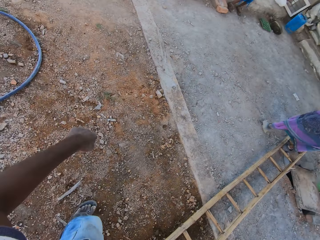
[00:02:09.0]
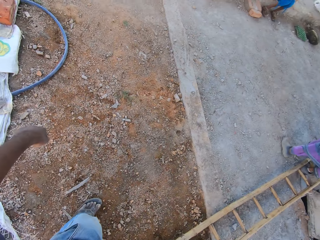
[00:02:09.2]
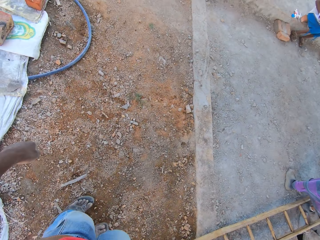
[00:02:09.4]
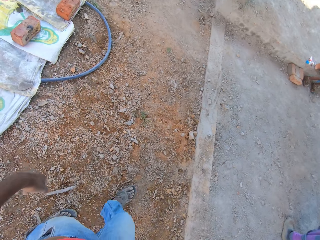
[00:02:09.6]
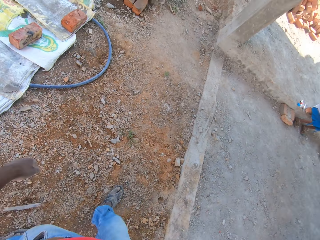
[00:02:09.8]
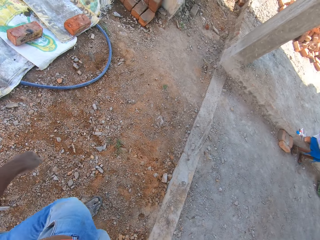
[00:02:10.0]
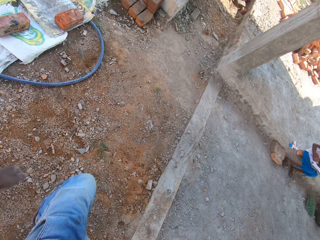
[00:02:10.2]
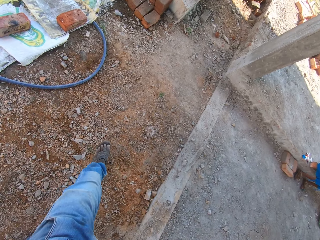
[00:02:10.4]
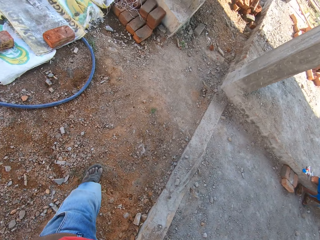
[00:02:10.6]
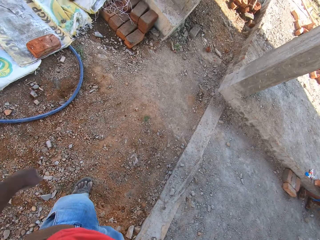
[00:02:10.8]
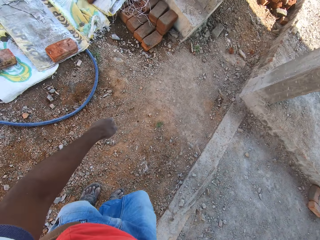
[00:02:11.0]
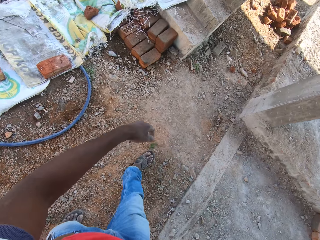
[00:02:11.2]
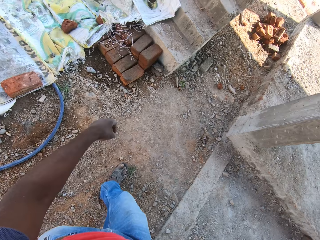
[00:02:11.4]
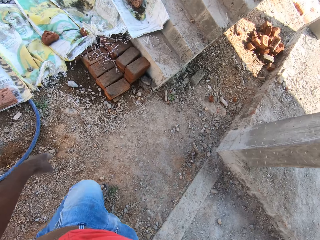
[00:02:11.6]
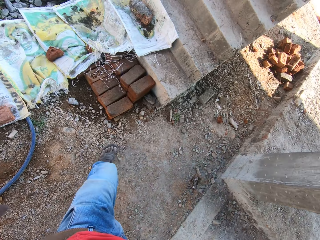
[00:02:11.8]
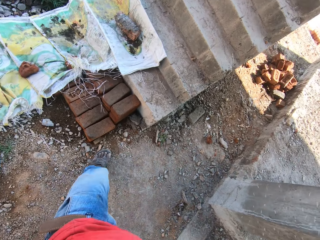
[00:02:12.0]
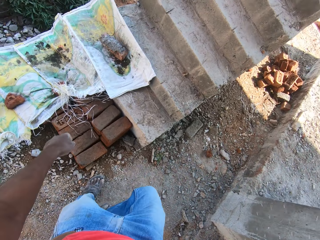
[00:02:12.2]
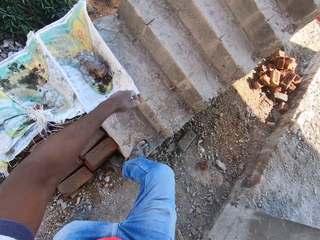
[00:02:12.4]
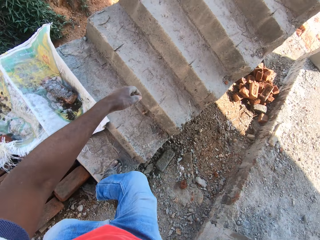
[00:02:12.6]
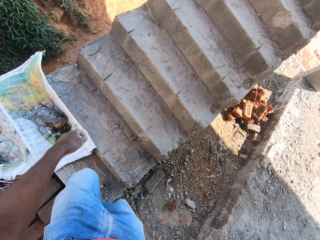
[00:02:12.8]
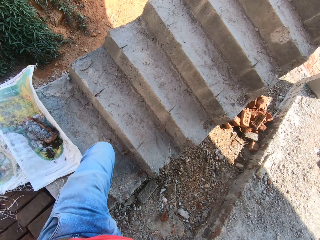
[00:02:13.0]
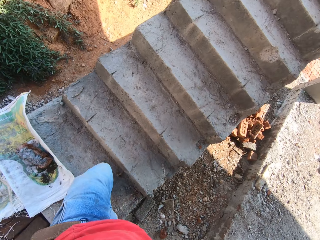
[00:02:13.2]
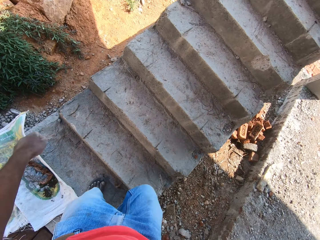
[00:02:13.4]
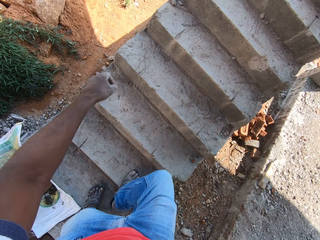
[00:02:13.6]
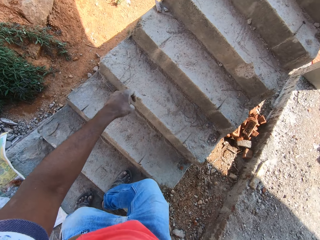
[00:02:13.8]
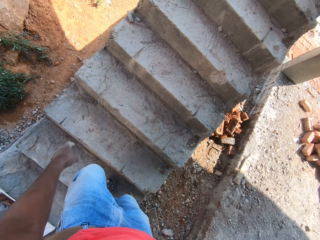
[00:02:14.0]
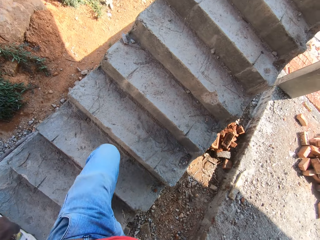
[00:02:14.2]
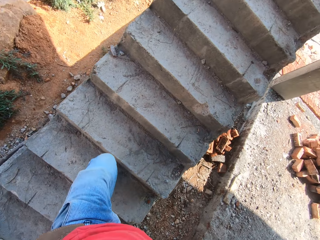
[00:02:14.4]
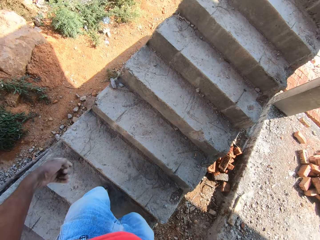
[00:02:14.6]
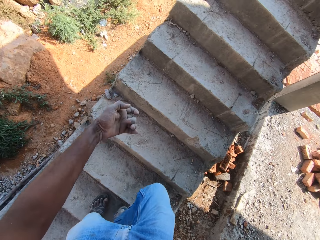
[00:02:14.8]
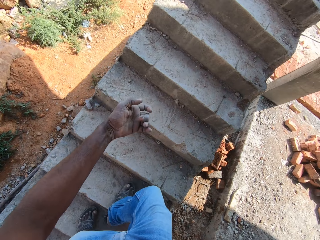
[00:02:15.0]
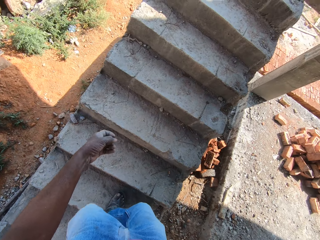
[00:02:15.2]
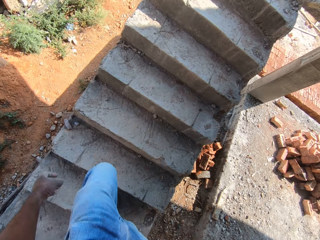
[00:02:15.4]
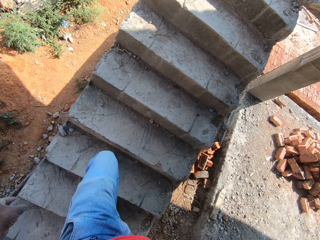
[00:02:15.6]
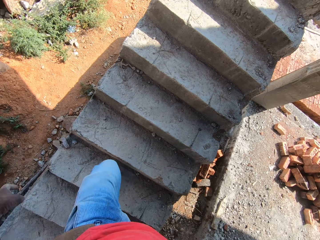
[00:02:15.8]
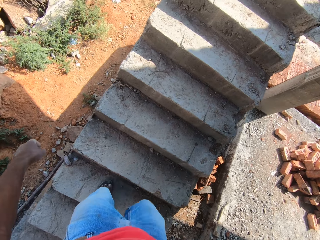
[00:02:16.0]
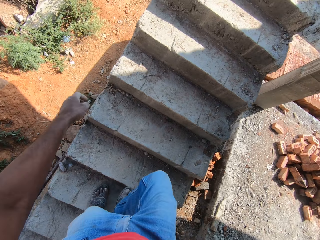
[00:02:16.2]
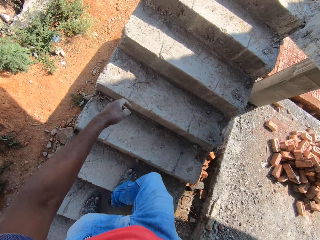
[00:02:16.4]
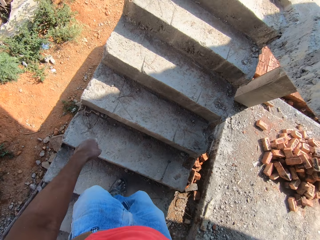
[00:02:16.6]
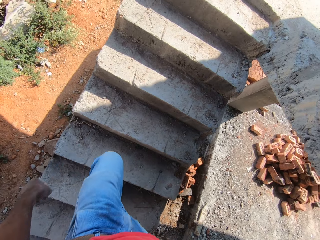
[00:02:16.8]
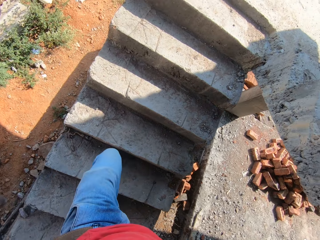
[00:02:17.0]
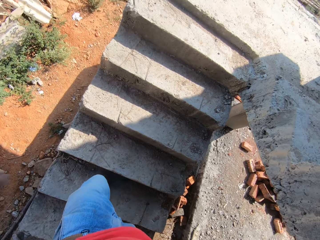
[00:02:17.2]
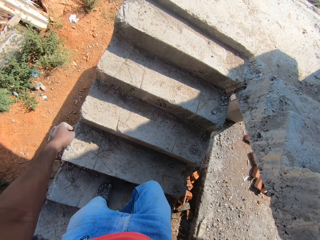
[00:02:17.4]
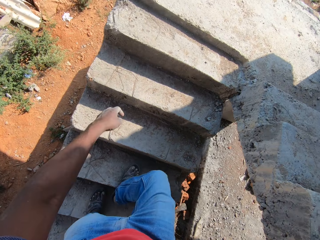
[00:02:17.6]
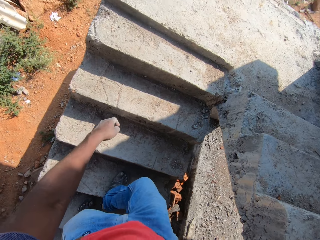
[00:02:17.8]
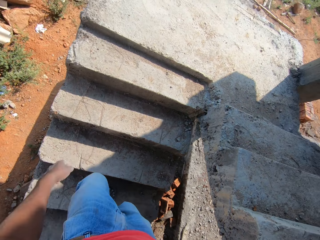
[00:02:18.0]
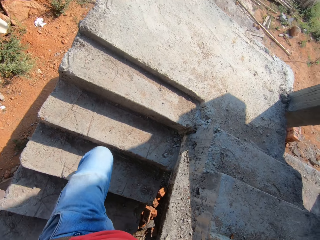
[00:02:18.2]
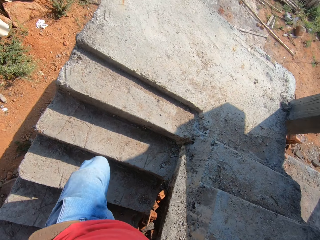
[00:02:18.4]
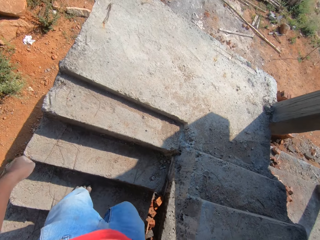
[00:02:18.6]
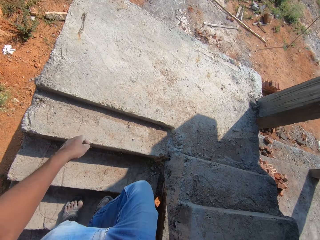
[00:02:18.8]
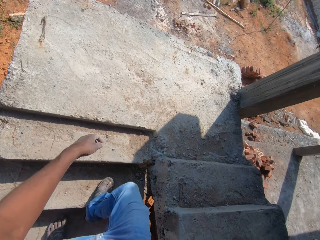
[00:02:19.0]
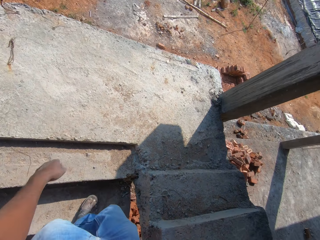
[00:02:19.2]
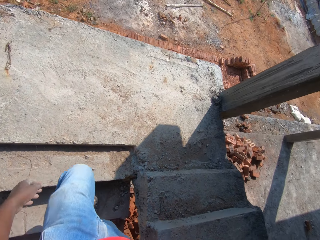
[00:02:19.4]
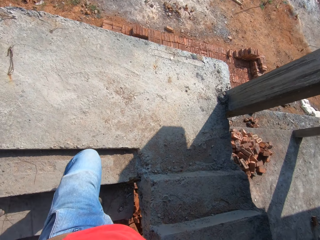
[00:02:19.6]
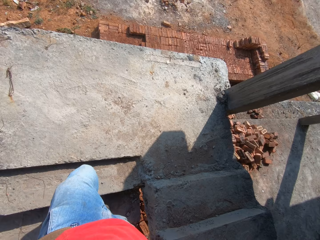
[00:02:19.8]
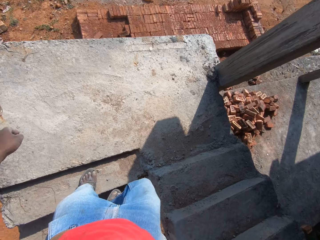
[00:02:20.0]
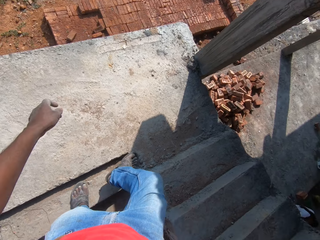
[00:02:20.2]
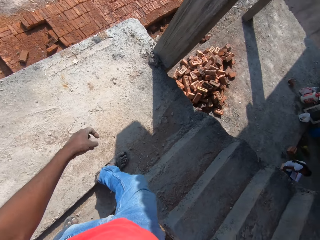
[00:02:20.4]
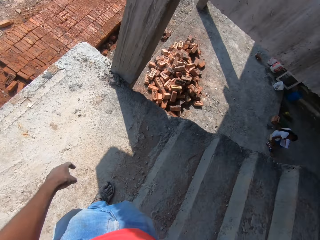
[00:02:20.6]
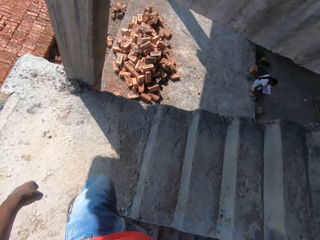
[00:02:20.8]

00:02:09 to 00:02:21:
The camera wearer walks around the compound. They climb up the stairs.

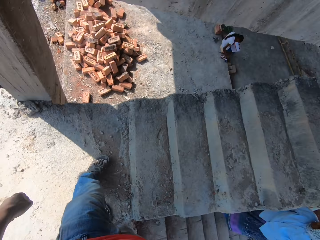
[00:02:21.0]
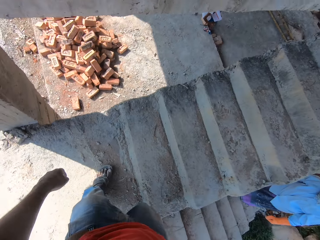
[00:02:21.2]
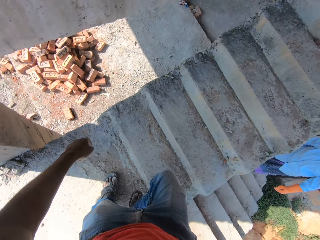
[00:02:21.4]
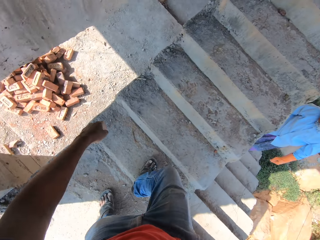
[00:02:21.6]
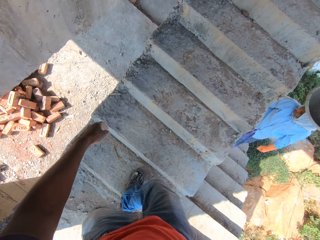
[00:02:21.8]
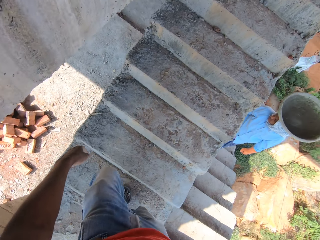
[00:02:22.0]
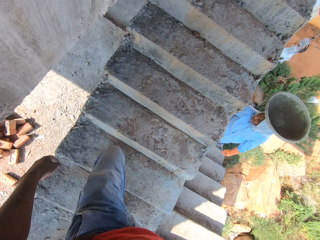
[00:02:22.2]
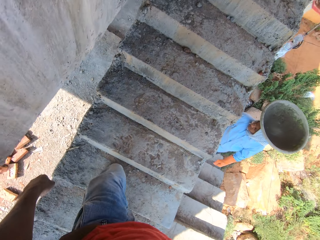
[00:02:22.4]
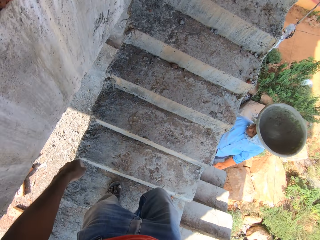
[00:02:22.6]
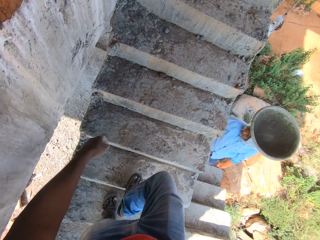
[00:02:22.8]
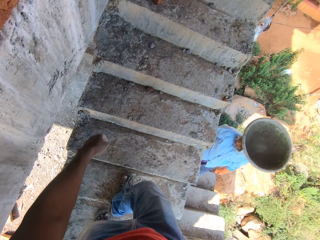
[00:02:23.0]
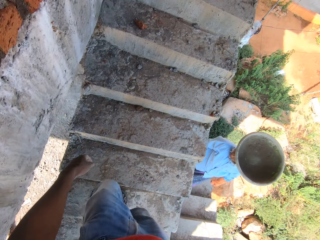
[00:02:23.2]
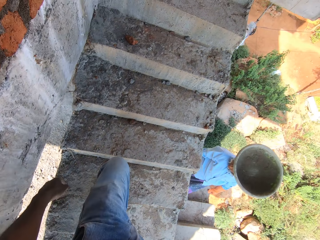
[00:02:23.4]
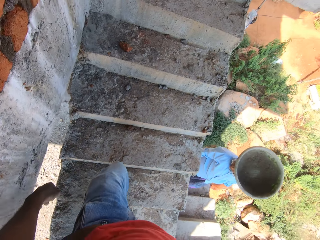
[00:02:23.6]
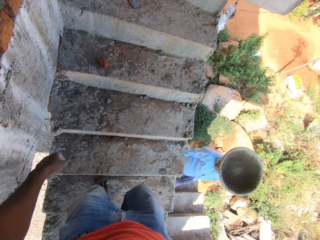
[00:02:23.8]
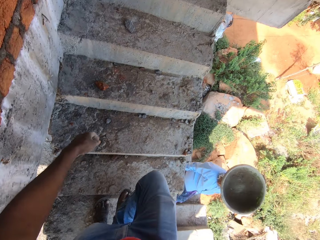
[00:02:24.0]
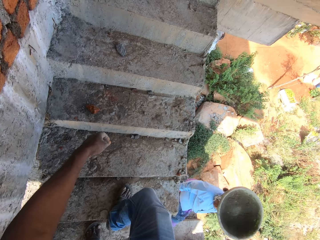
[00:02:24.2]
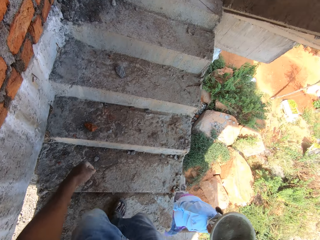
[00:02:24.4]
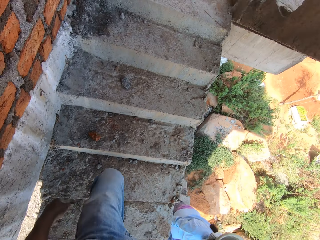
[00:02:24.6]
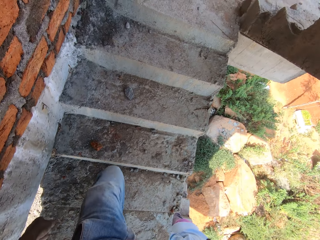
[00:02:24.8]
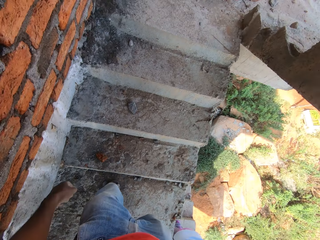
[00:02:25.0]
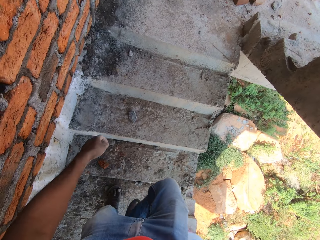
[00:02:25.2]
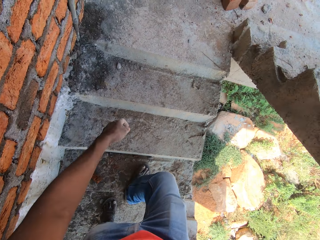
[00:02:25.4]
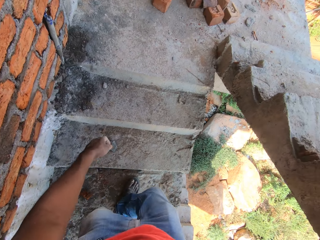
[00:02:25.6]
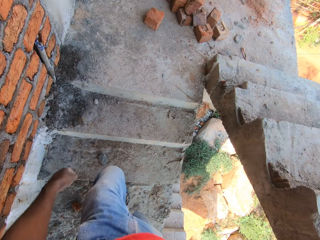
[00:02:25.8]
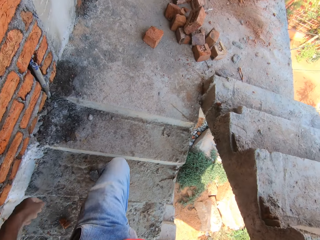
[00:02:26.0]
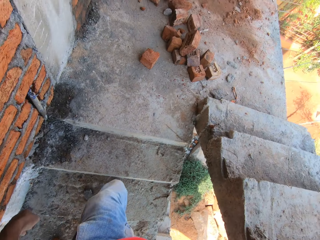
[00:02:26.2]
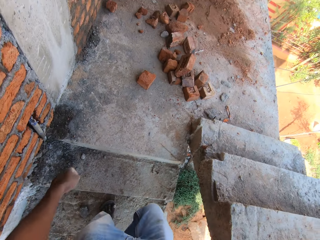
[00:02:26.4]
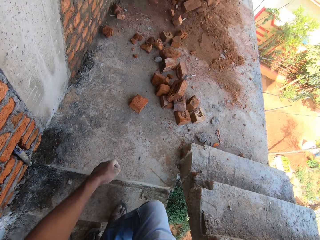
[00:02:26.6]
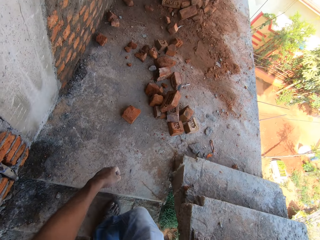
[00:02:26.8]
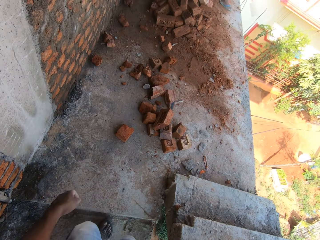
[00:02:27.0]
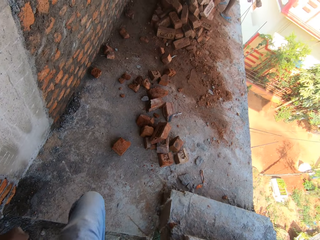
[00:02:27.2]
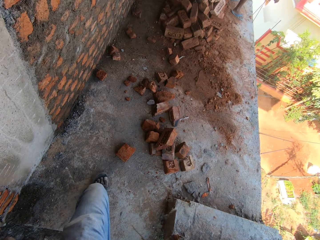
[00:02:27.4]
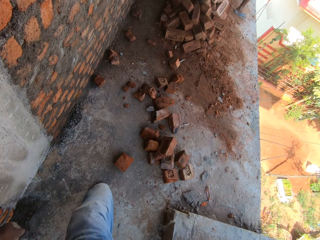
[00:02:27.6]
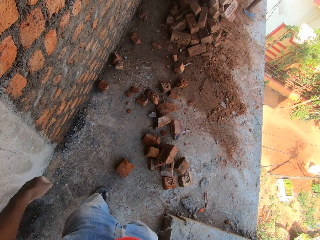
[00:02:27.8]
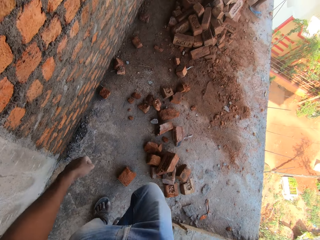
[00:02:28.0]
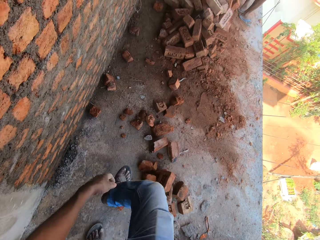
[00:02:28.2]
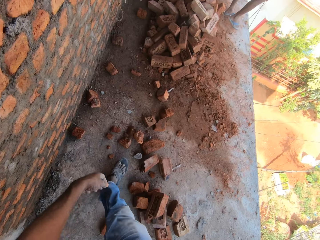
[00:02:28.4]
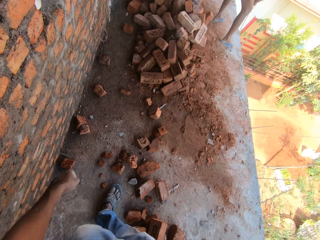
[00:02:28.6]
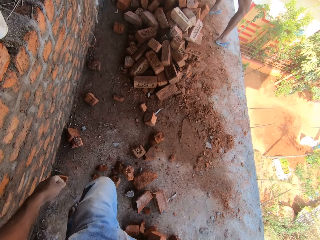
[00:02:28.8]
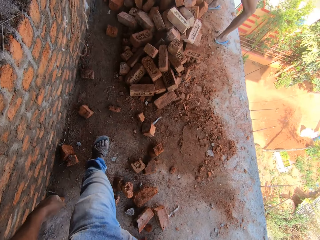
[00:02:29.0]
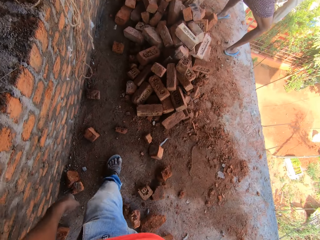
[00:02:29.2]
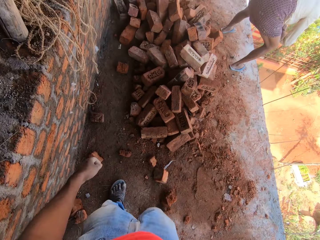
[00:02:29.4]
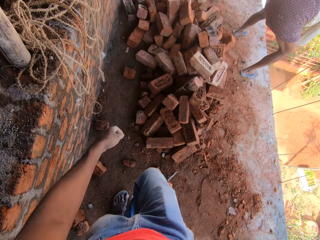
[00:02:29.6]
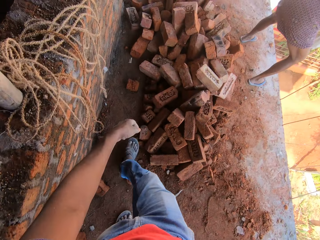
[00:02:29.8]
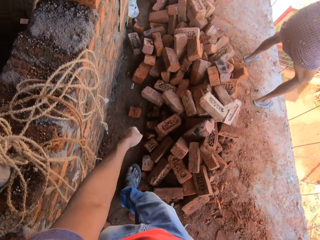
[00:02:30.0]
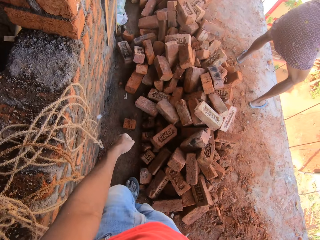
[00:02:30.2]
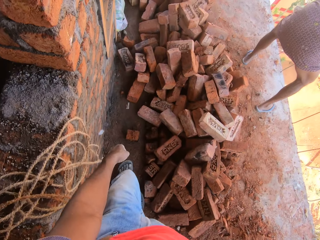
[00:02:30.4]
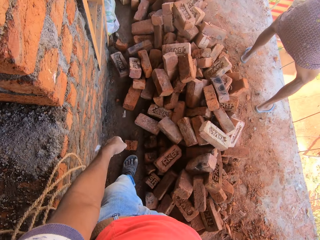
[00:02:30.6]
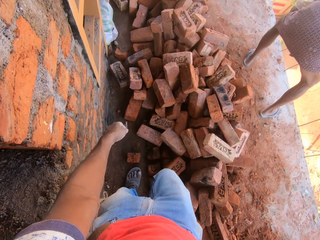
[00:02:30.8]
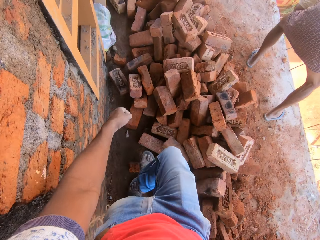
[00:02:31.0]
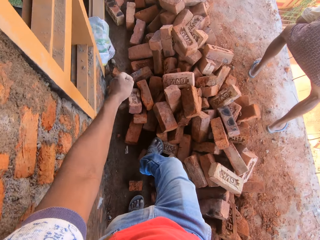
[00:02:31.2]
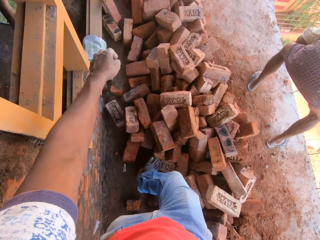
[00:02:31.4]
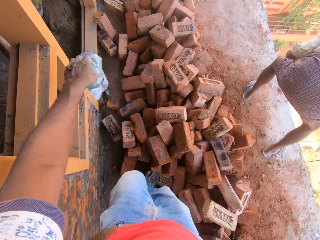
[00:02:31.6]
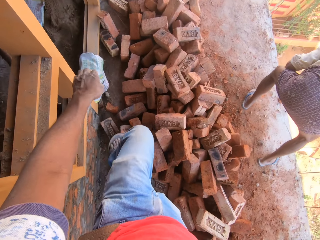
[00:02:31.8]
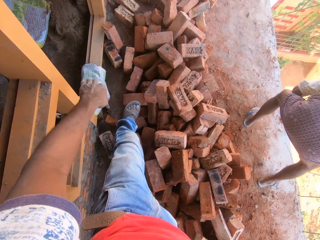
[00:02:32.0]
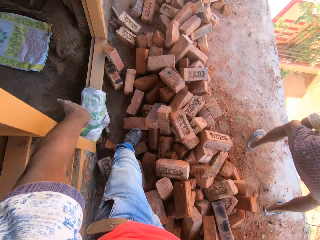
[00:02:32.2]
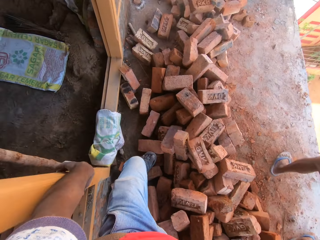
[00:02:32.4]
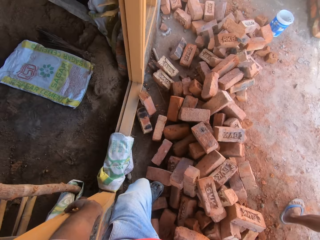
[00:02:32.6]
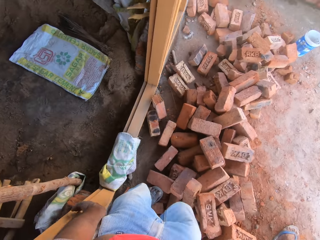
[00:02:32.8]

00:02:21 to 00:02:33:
The camera wearer walks on a ledge.
